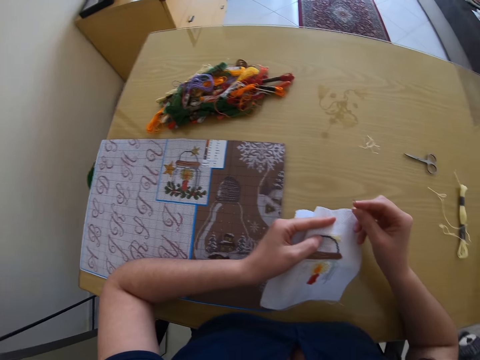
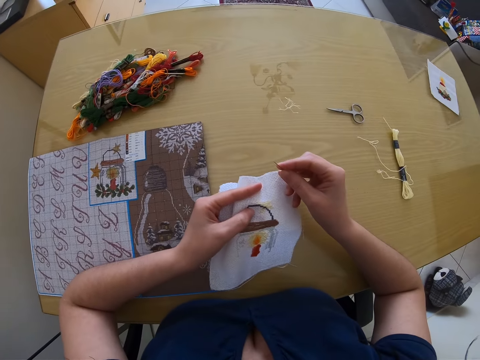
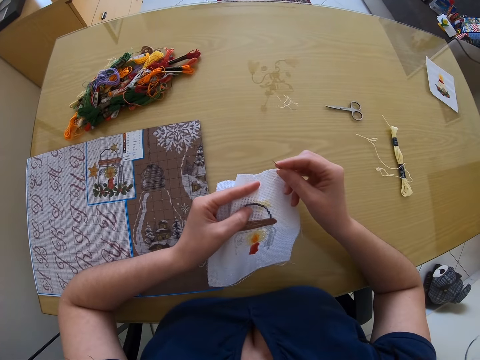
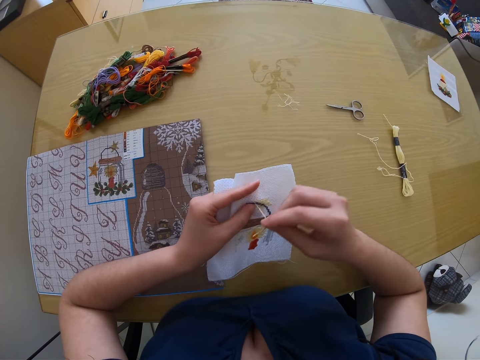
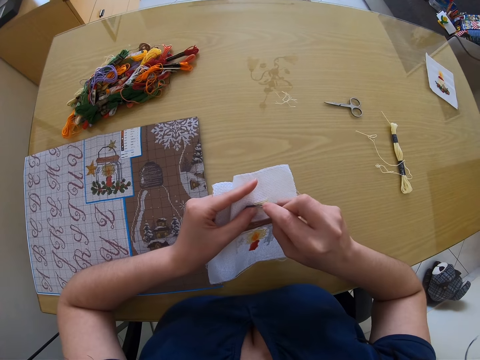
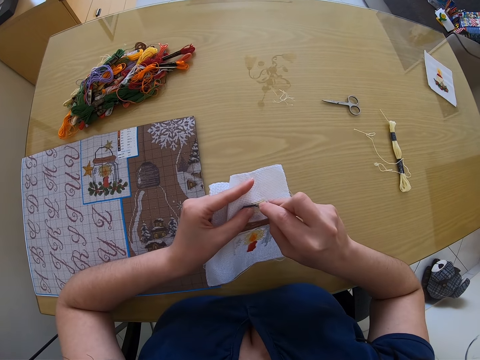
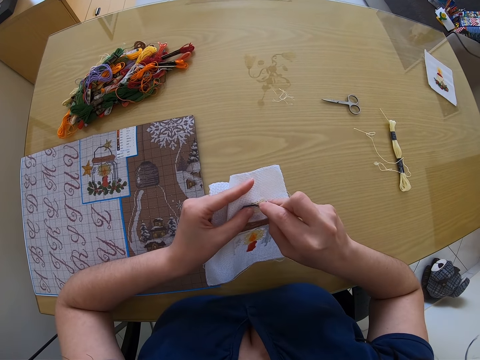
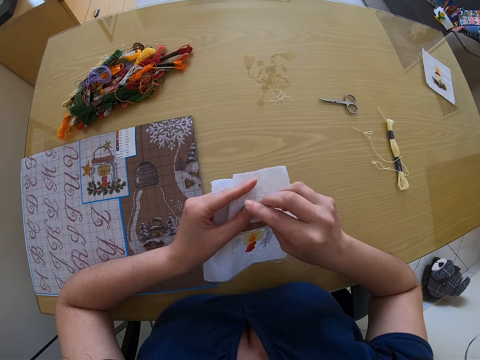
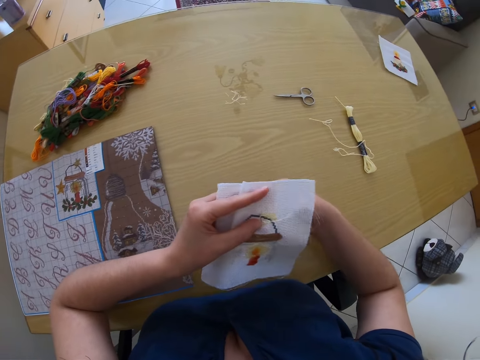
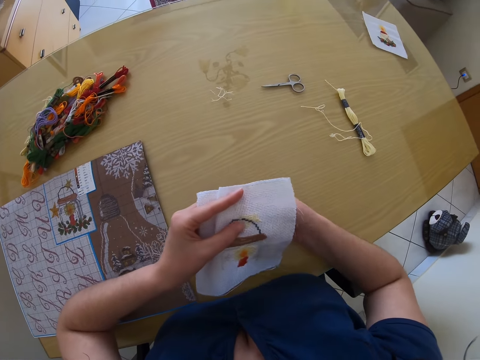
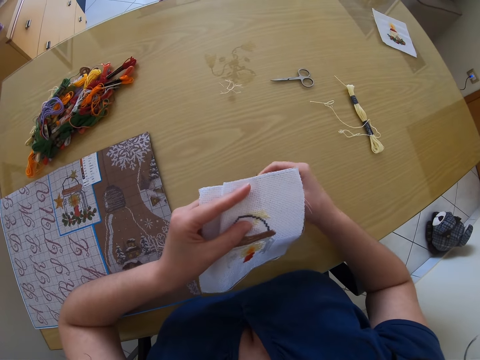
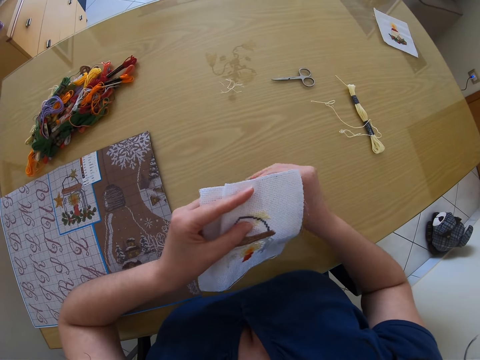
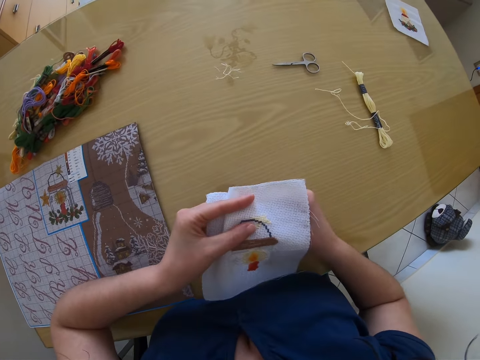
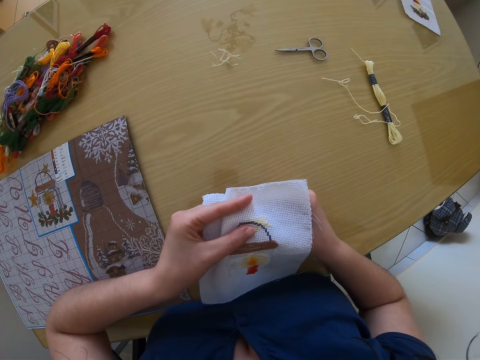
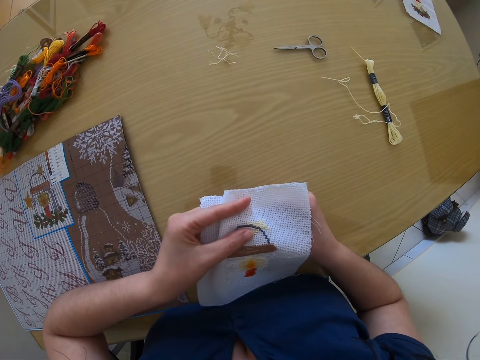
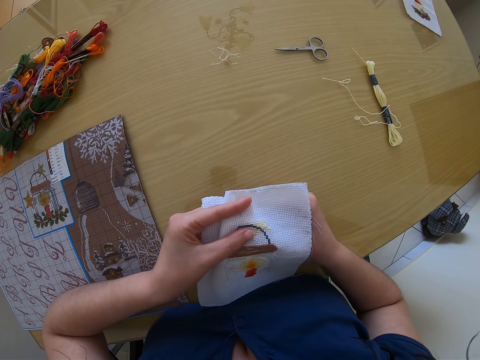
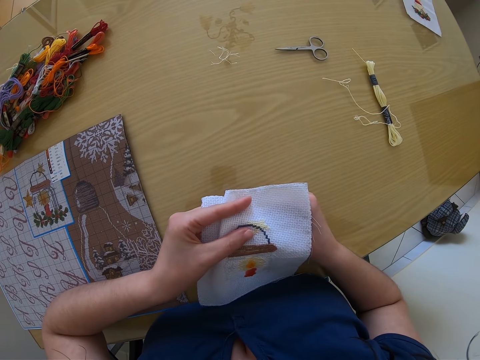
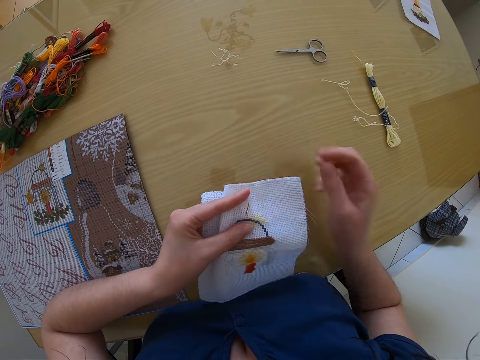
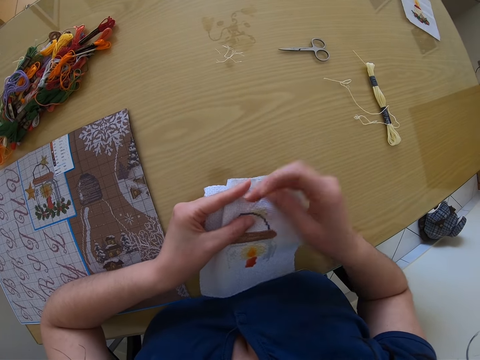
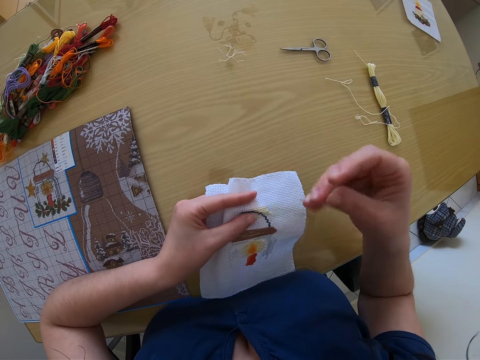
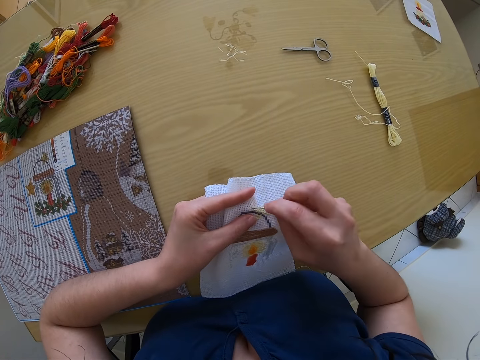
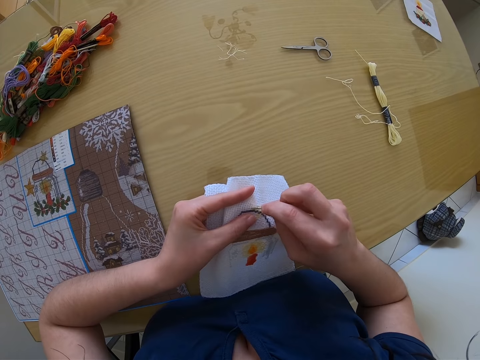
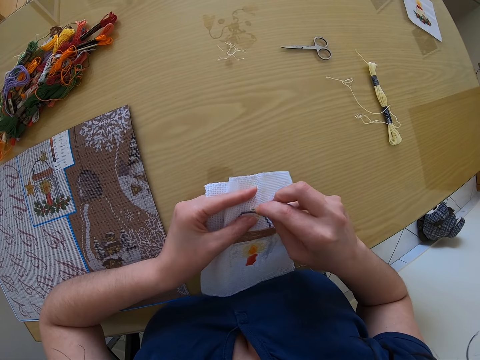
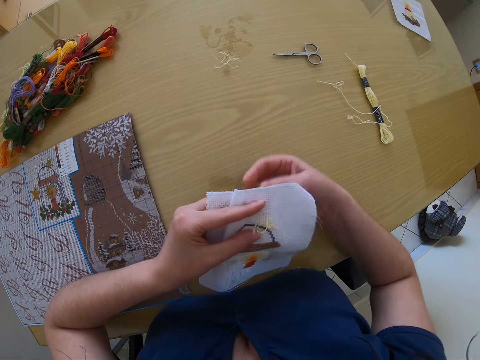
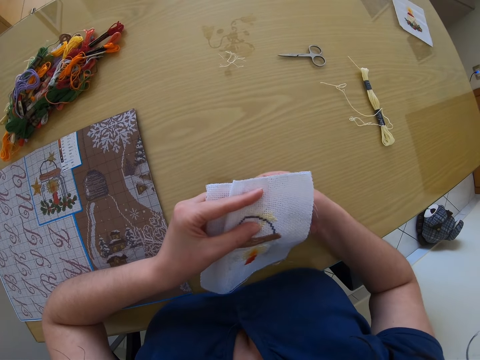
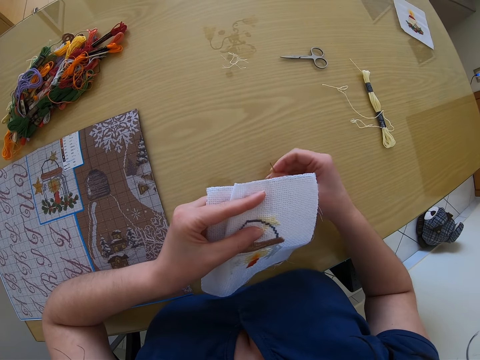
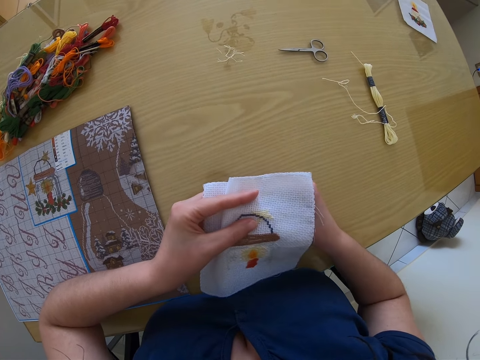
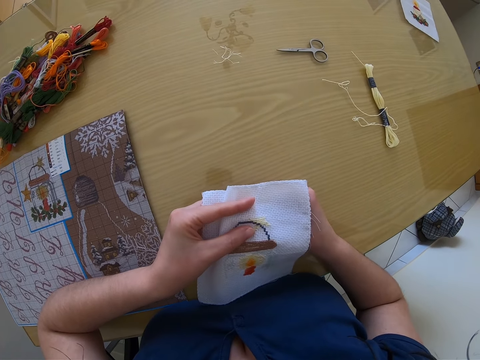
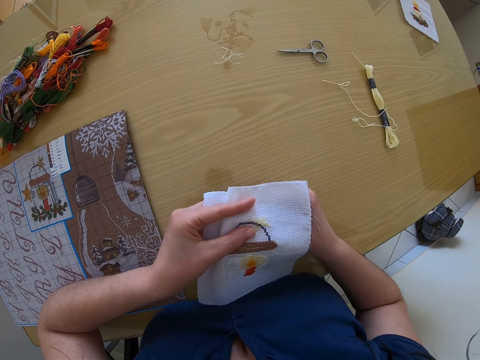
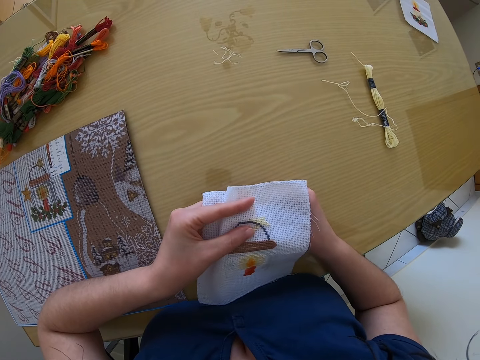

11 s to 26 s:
The camera wearer stitches a pattern on the piece of cloth or fabric with the needle in her right hand. She pulls out a thread with the needle. She knits the fabric with the needle, pulls out a thread with the needle, knits the fabric with the needle and pulls out a thread with the needle.

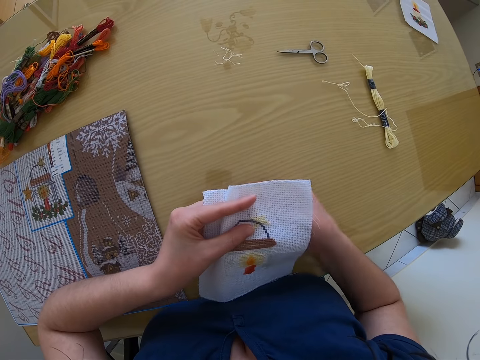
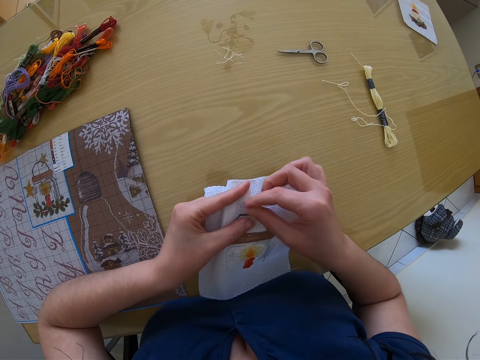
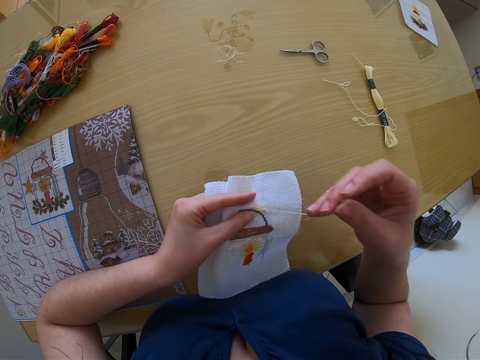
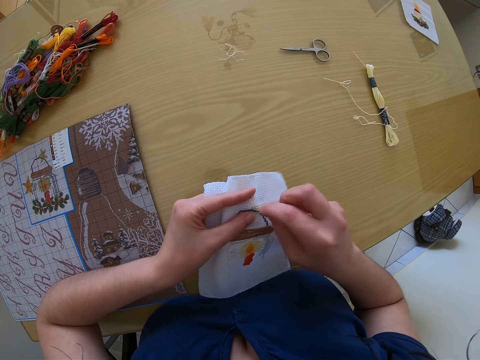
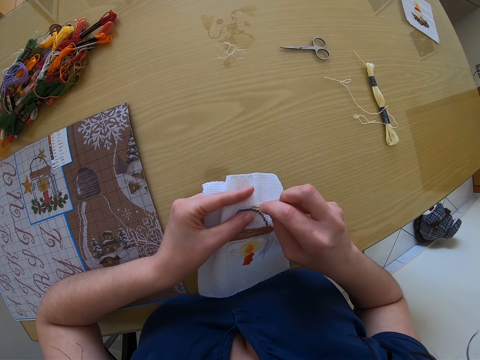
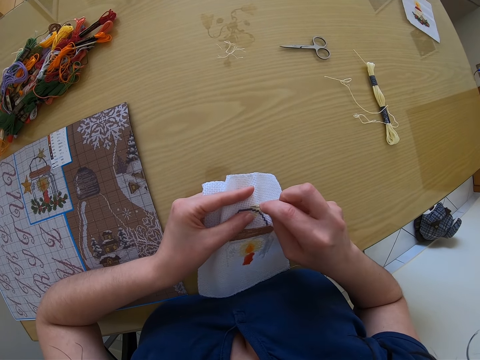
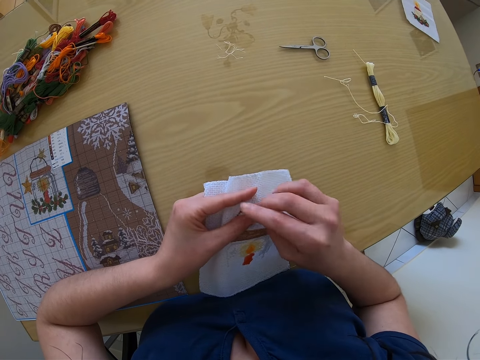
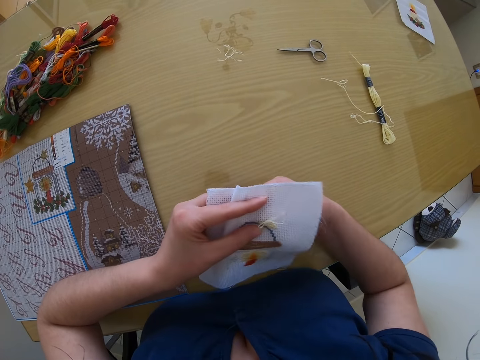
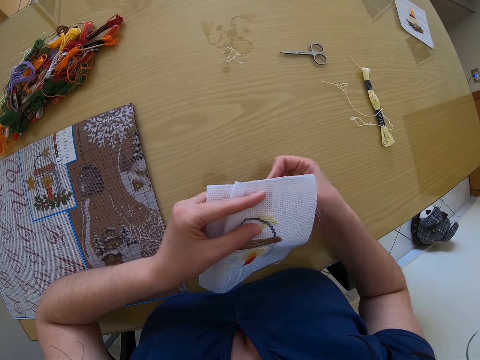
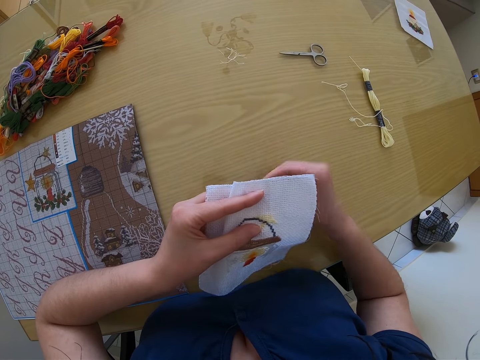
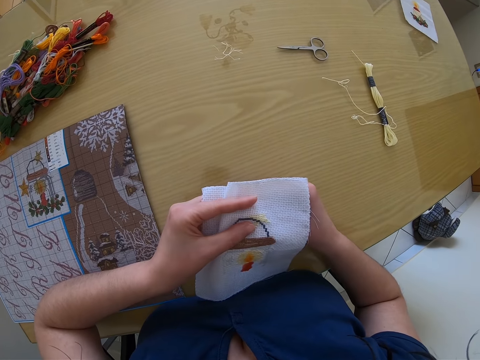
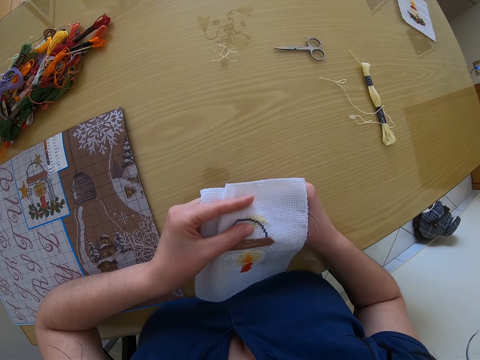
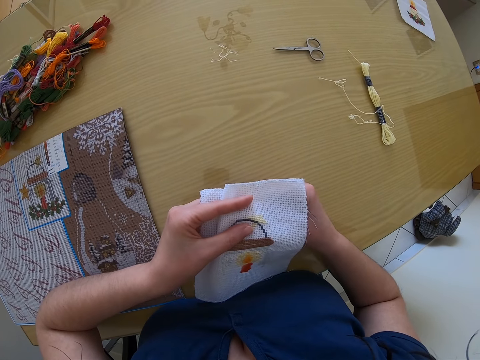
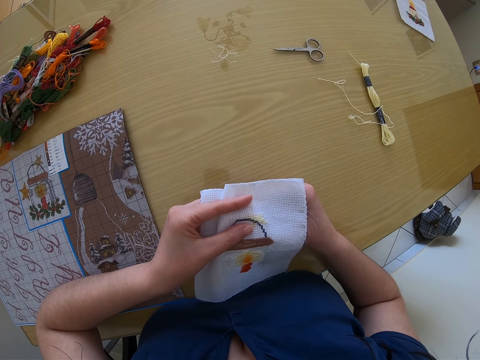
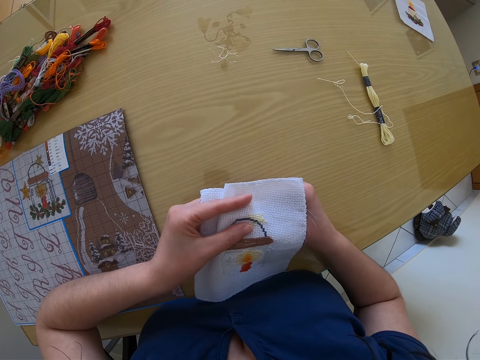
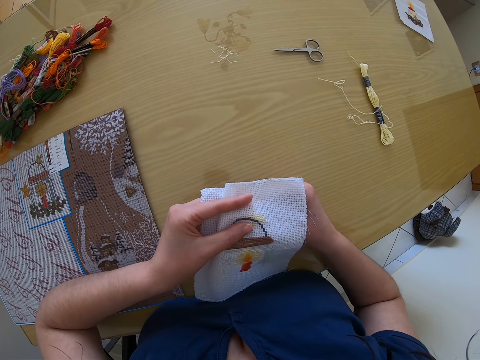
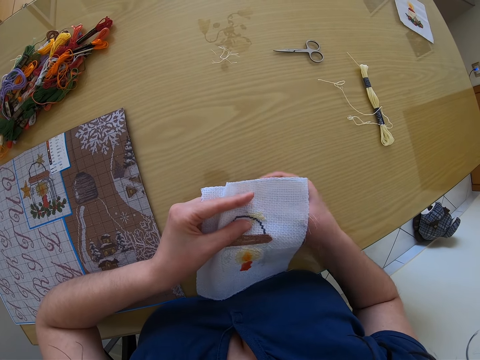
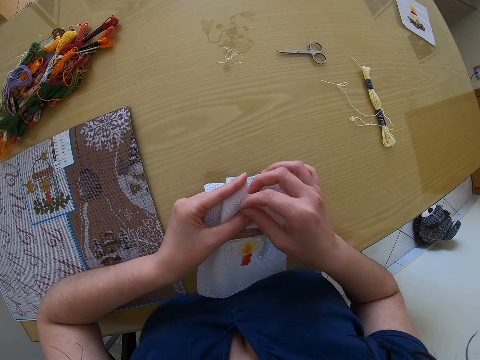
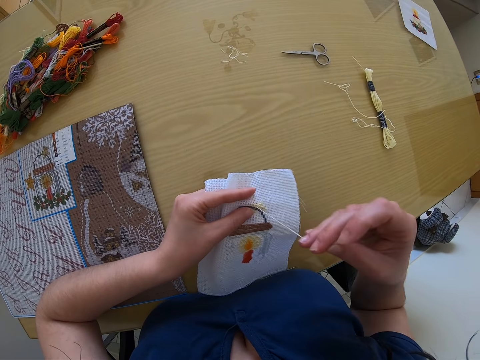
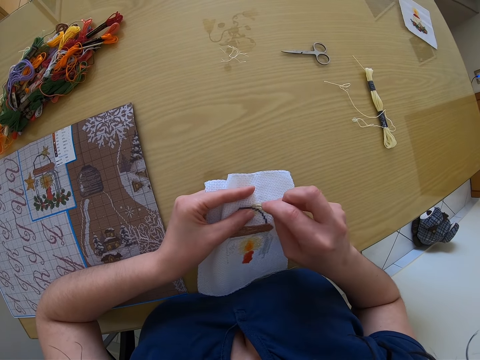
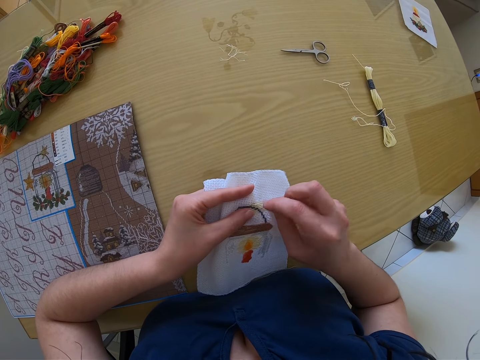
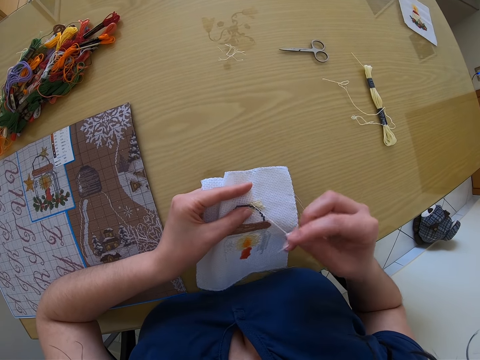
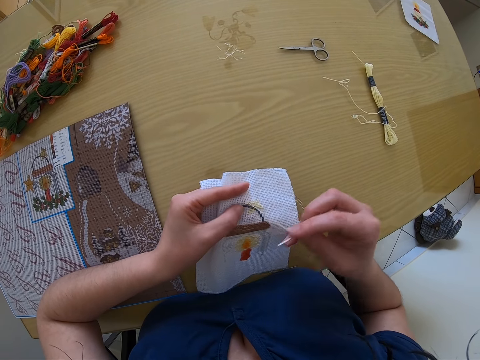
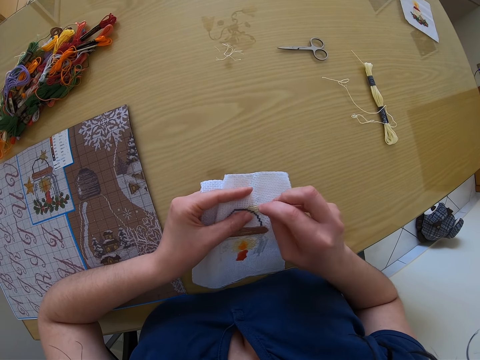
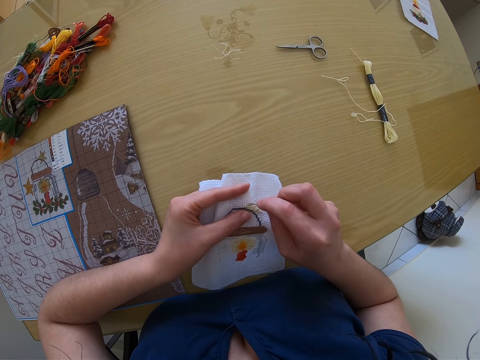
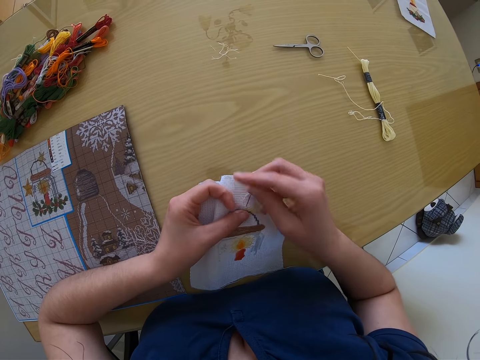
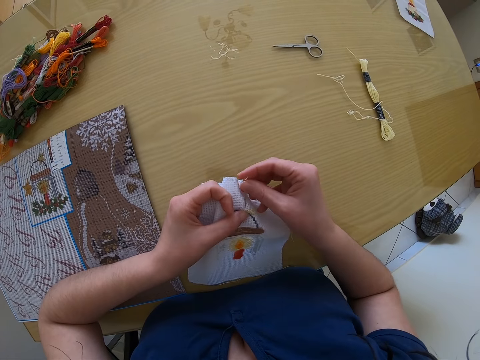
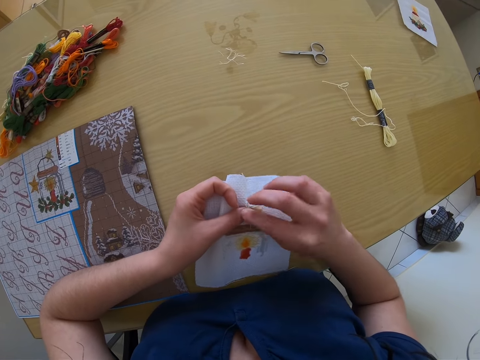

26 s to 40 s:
The camera wearer knits a fabric with a needle. They pull out a thread with the needle, knit the fabric with the needle, pull out a thread with the needle, knit the fabric with the needle, pull out a thread with the needle and knit the fabric with the needle.
